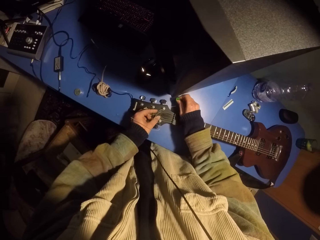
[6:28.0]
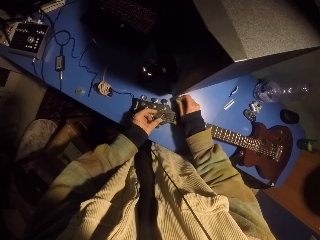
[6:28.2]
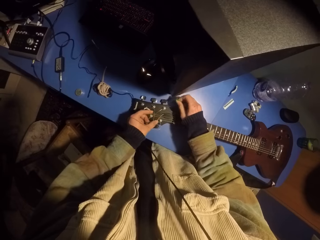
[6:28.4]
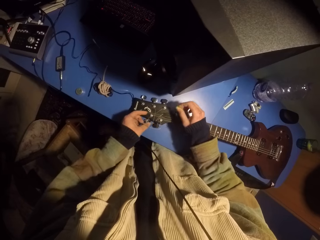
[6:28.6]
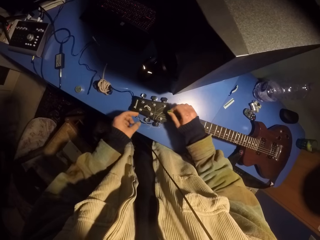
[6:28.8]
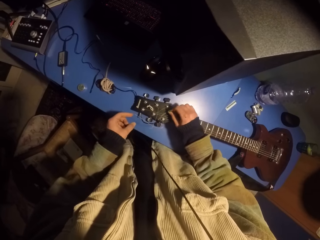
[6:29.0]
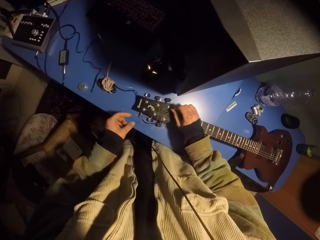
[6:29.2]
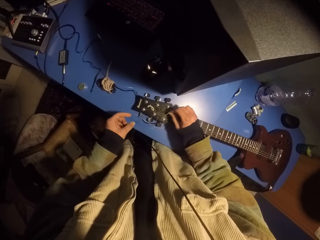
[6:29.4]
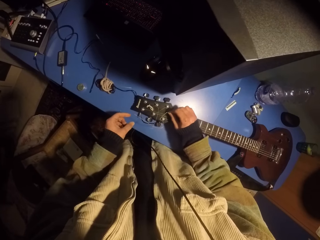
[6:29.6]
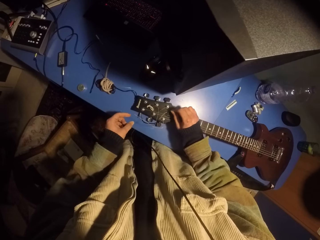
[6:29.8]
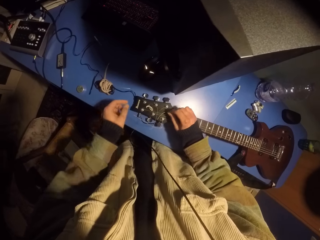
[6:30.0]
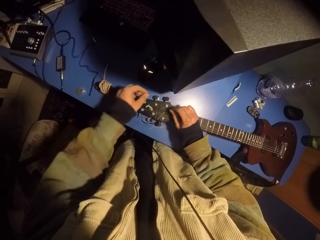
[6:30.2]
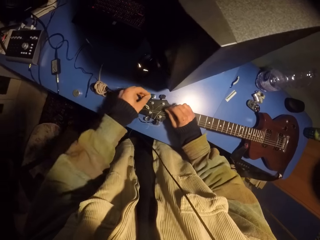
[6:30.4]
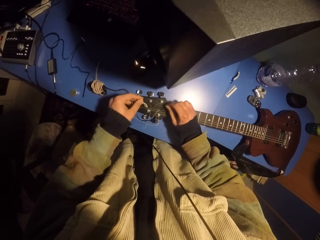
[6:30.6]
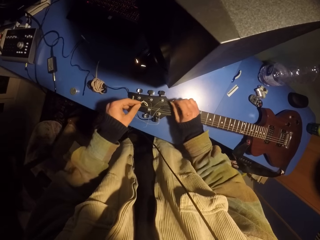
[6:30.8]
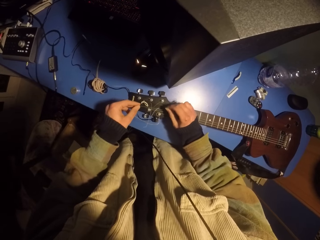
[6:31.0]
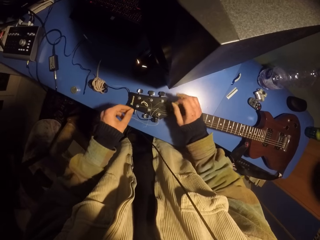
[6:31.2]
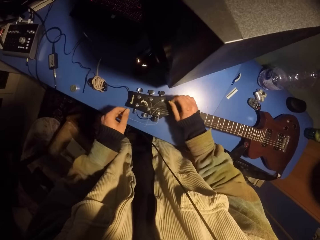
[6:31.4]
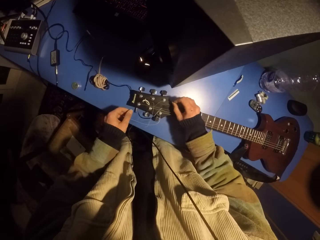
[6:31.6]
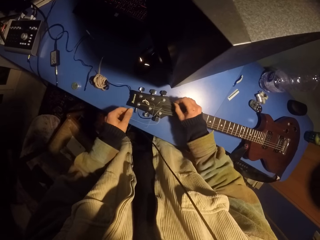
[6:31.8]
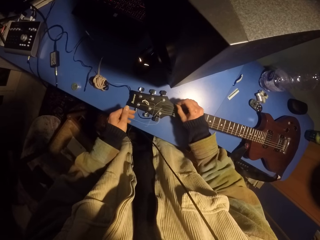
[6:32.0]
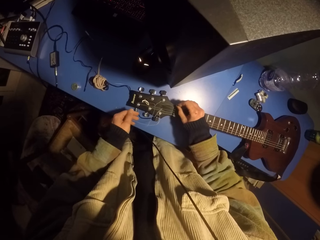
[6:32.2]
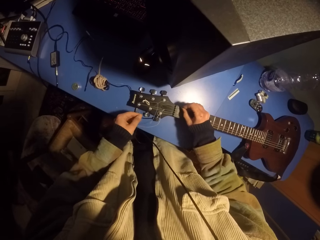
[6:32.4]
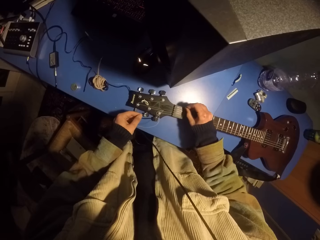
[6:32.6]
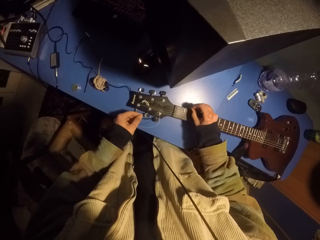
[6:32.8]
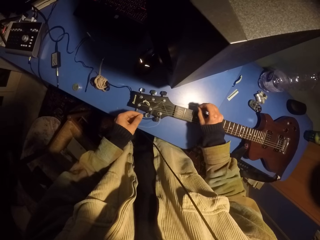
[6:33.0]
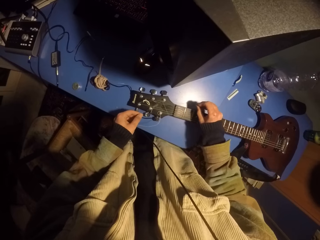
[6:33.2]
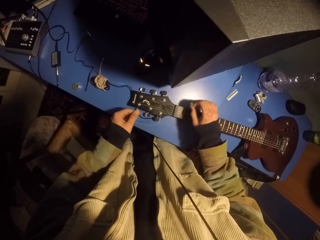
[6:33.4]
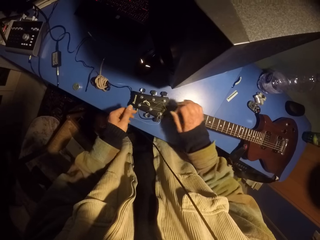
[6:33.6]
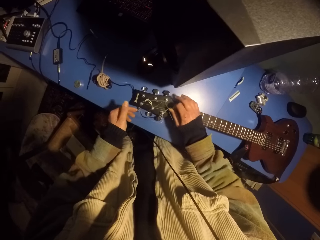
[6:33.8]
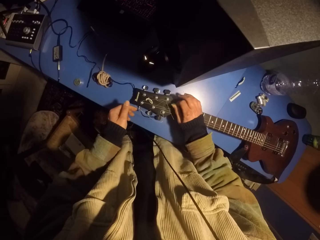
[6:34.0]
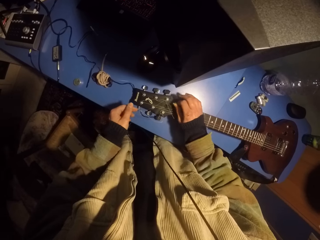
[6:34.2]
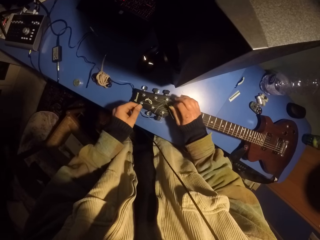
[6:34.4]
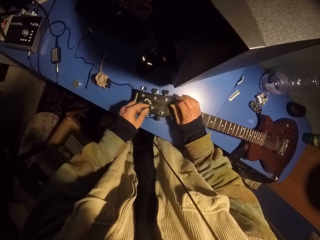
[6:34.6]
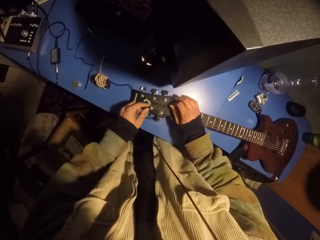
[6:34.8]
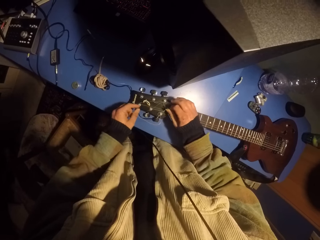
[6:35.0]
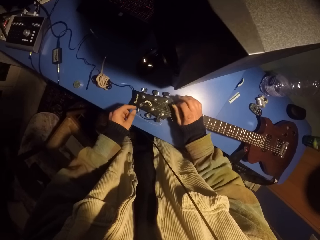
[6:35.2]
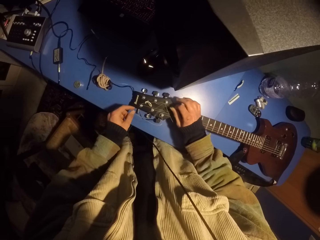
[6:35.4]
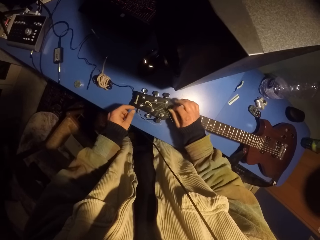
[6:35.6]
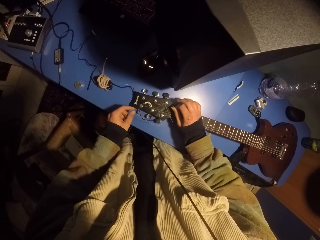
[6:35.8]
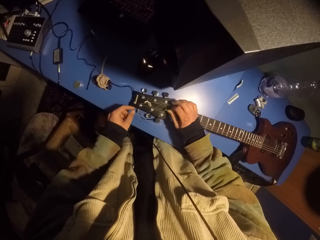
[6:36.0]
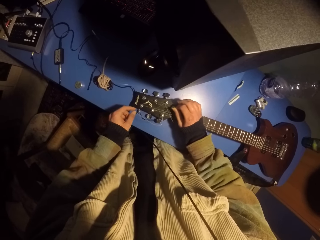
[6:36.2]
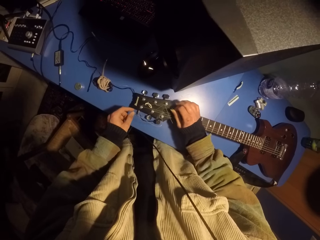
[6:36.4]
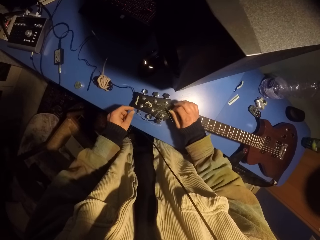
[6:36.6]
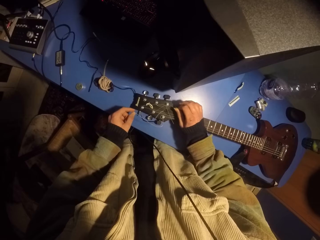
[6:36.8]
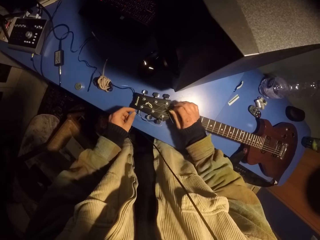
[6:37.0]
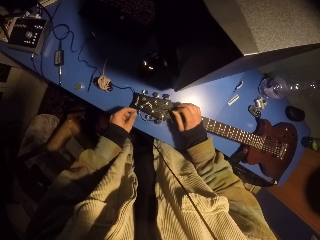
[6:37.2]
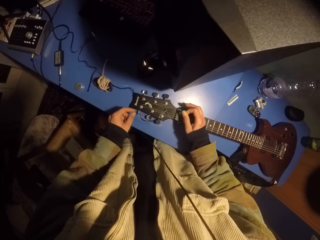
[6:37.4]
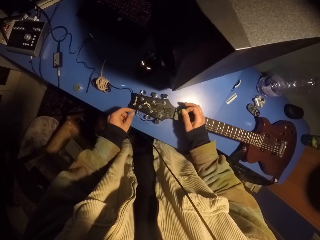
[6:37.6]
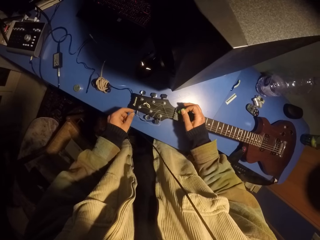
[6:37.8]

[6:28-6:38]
The camera wearer plays the guitar with a pick.

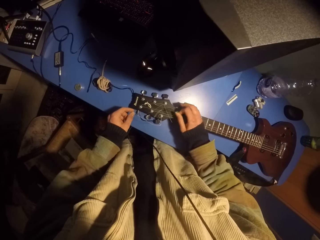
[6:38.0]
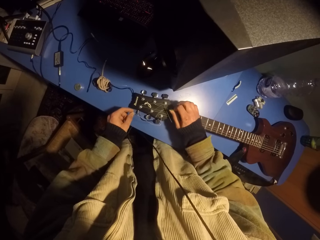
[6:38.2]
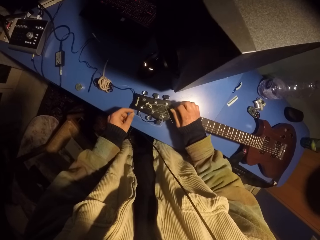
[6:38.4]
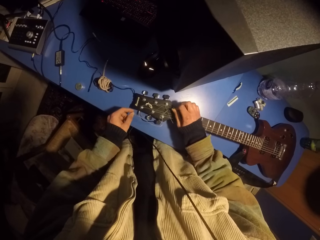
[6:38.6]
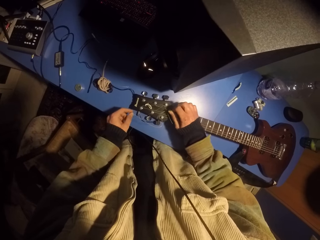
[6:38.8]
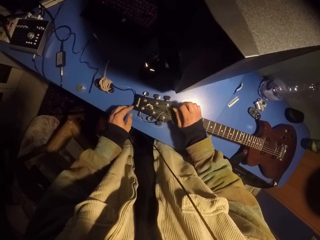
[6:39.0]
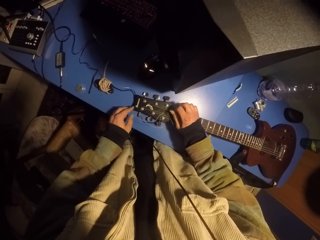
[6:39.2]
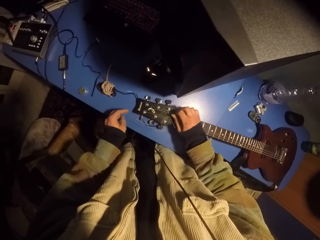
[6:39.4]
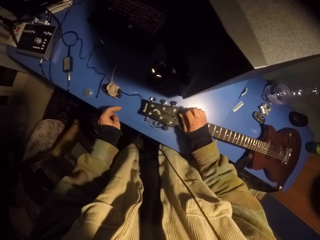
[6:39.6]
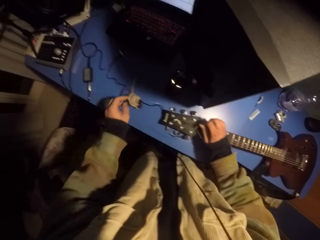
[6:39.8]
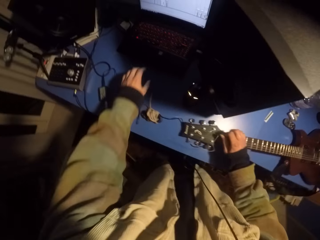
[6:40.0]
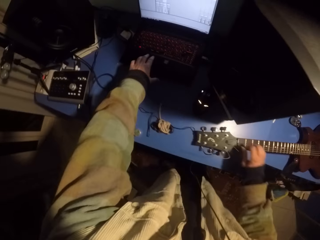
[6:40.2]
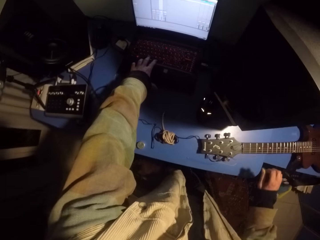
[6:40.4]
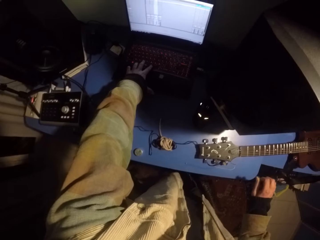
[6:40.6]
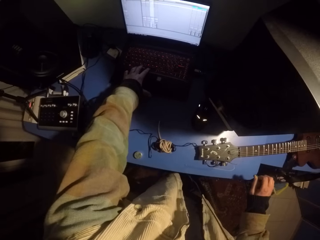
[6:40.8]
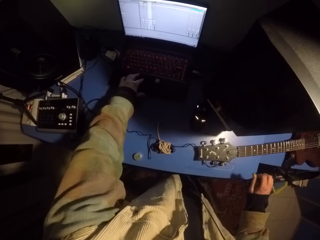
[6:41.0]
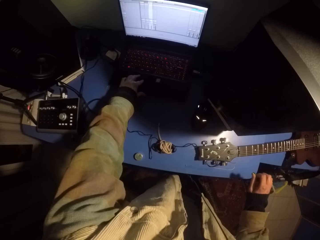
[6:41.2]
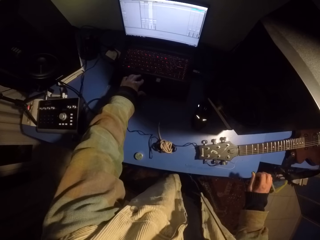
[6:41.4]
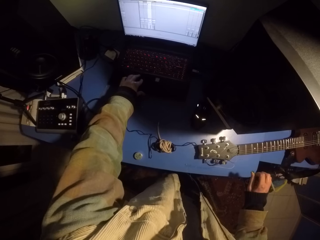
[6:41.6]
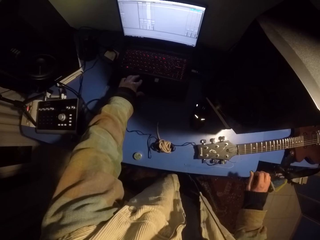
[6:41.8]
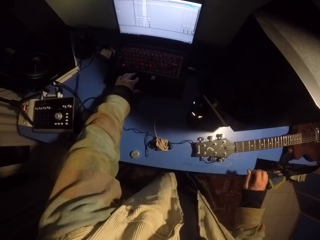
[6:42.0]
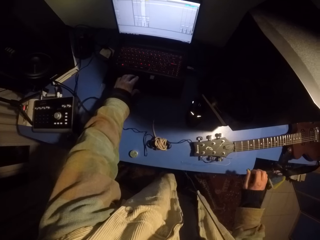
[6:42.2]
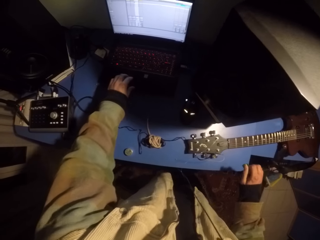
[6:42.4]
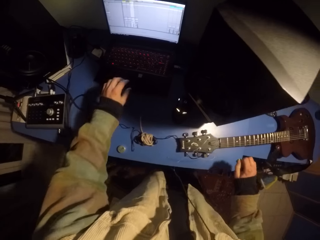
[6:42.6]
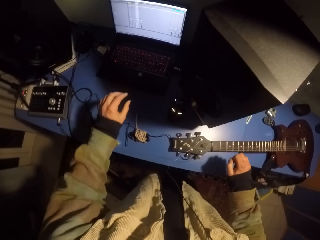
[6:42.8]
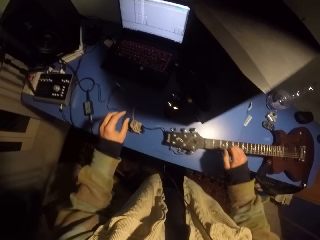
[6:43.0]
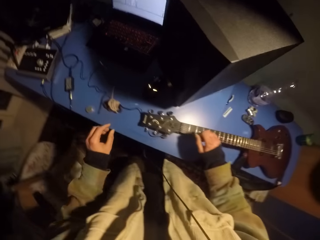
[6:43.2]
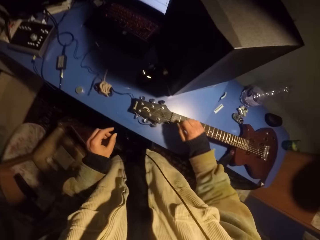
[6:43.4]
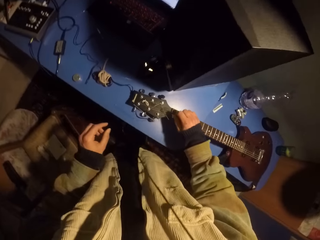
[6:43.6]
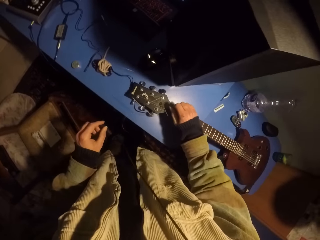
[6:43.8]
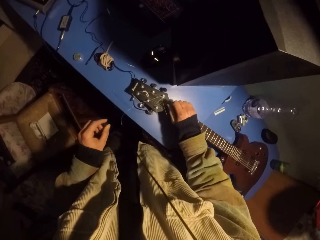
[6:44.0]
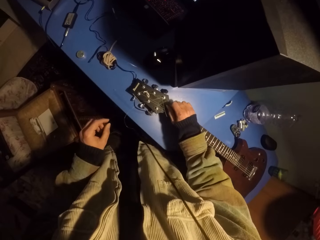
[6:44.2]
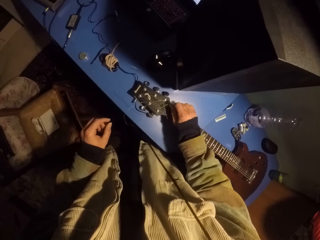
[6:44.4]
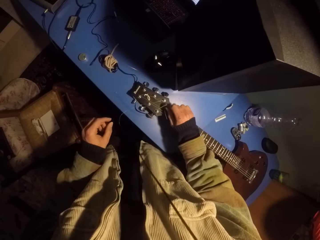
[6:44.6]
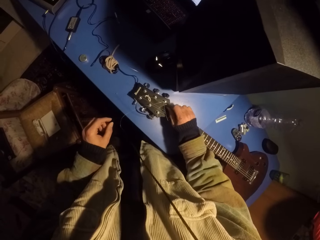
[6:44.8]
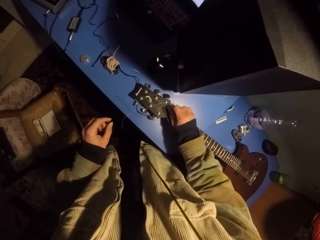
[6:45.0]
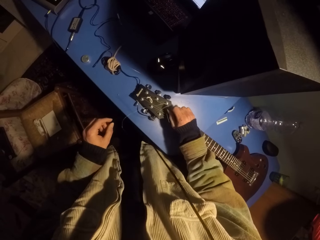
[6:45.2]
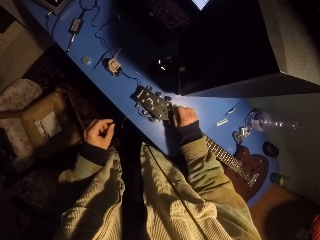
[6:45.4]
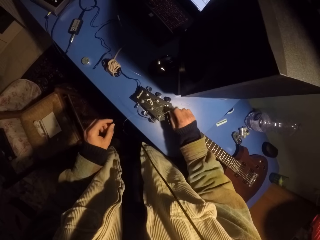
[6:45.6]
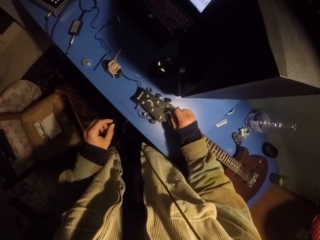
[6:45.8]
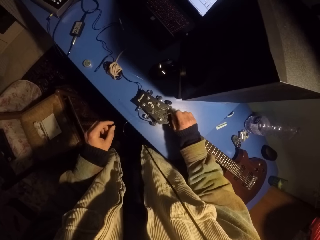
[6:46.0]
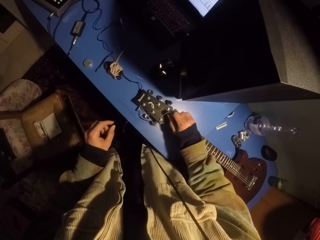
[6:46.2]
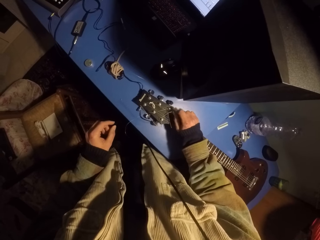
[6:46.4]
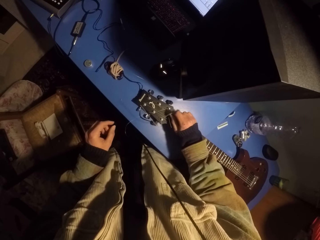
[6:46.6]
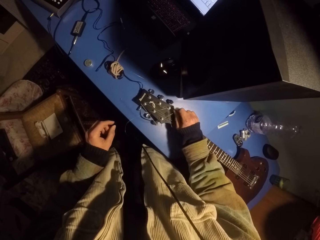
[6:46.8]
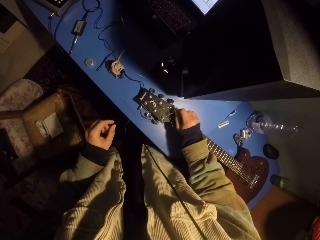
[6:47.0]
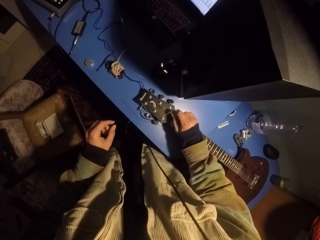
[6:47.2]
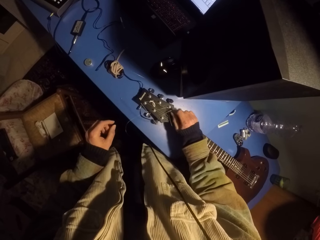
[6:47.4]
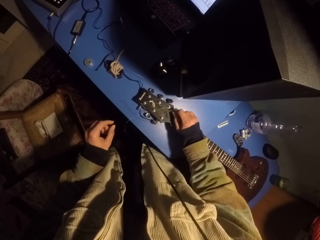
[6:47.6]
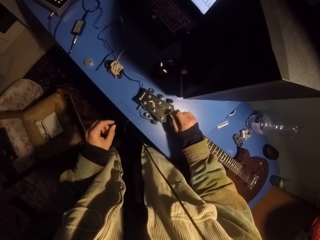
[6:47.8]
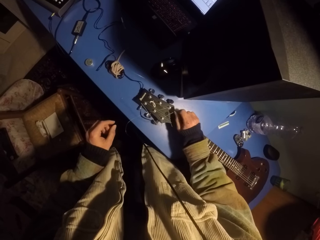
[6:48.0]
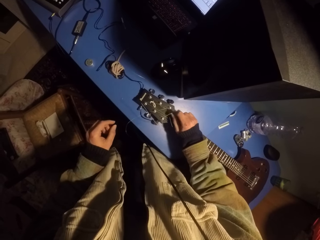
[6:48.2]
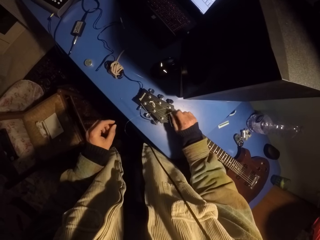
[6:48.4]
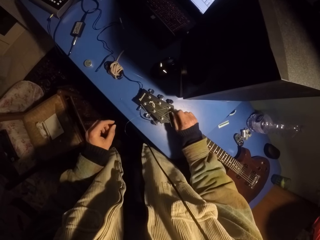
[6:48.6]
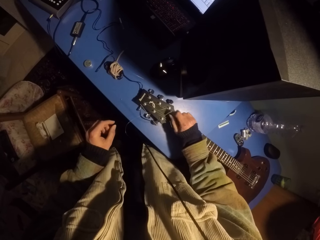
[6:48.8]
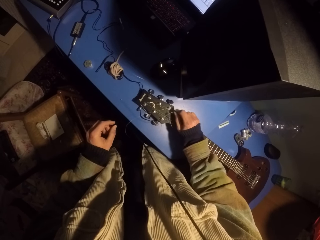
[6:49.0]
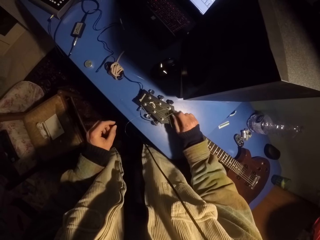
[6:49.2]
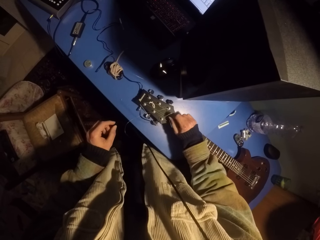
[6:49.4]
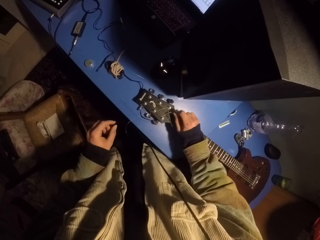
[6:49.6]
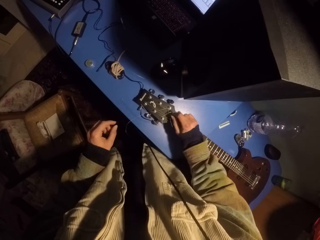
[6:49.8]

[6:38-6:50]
The camera wearer operates the laptop. They play the guitar with a pick.
